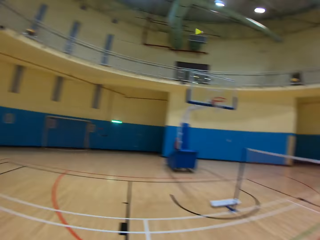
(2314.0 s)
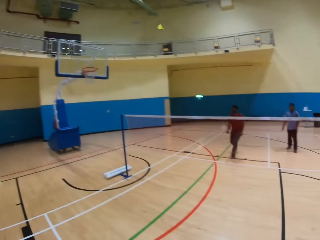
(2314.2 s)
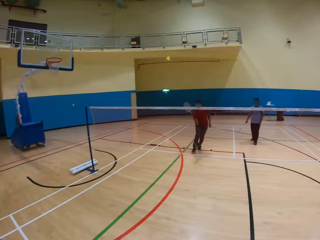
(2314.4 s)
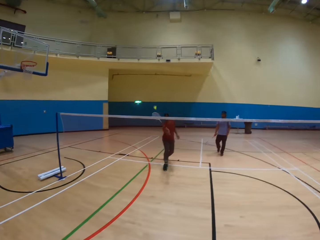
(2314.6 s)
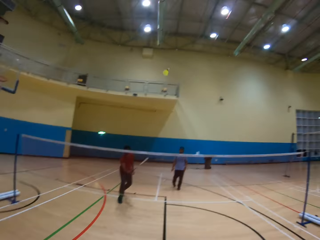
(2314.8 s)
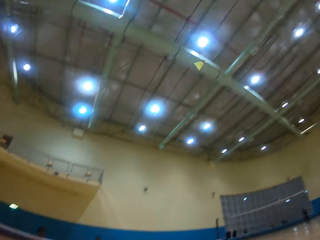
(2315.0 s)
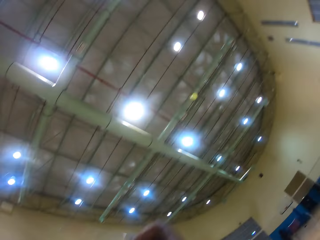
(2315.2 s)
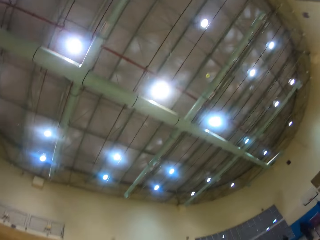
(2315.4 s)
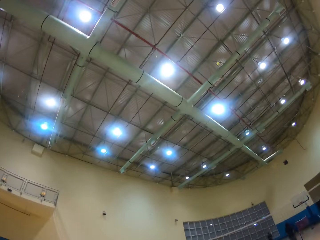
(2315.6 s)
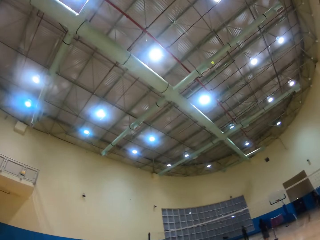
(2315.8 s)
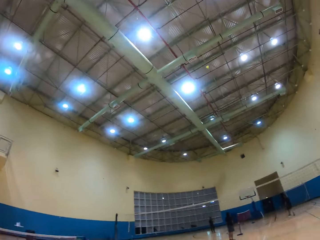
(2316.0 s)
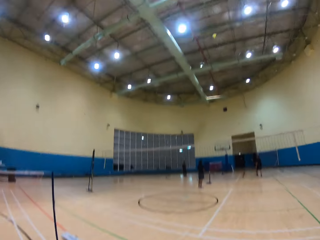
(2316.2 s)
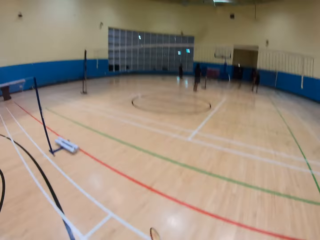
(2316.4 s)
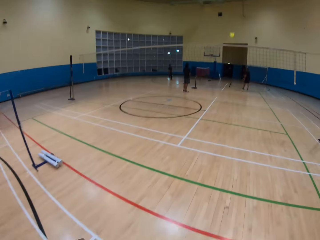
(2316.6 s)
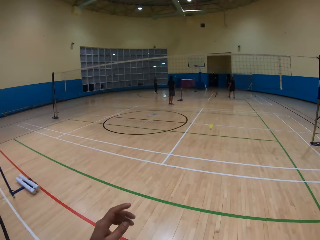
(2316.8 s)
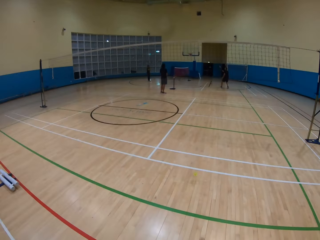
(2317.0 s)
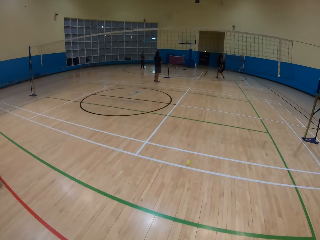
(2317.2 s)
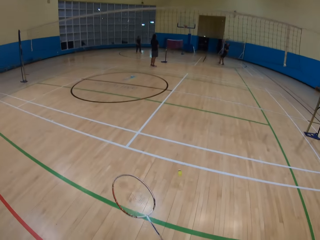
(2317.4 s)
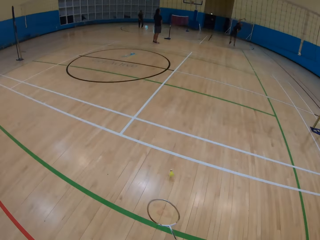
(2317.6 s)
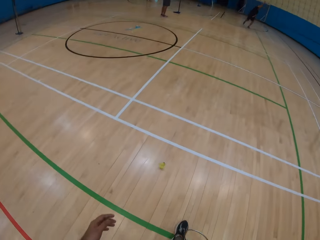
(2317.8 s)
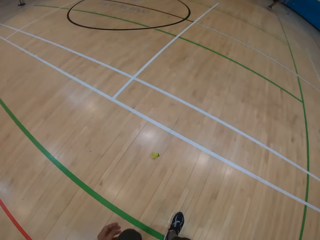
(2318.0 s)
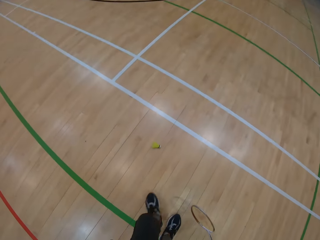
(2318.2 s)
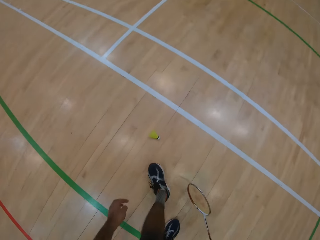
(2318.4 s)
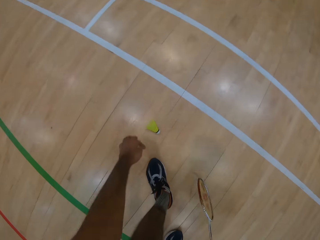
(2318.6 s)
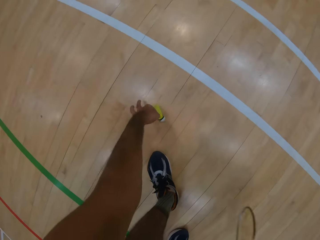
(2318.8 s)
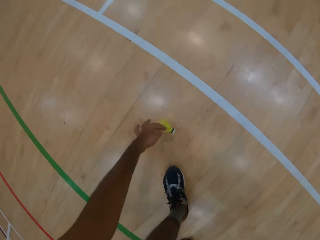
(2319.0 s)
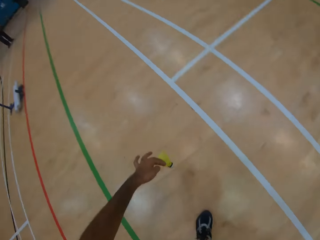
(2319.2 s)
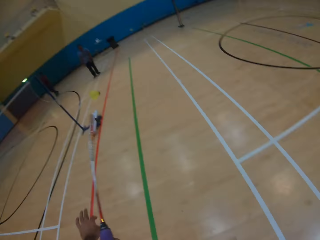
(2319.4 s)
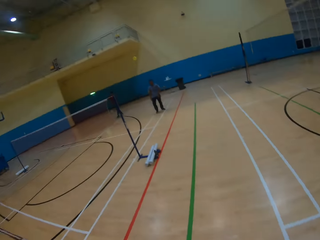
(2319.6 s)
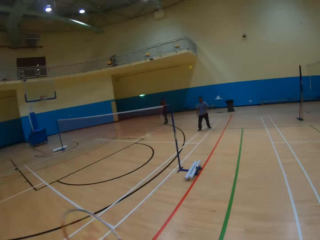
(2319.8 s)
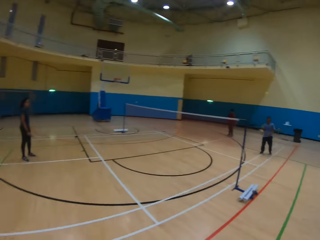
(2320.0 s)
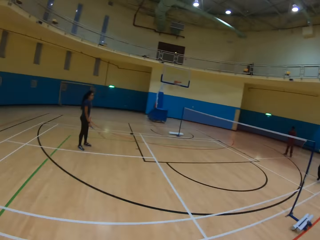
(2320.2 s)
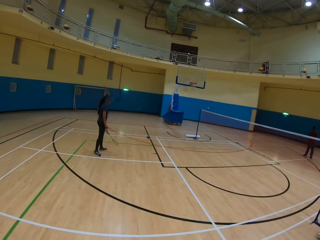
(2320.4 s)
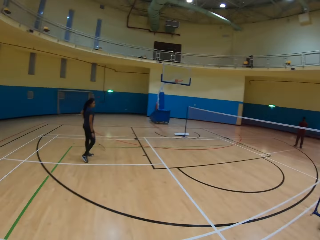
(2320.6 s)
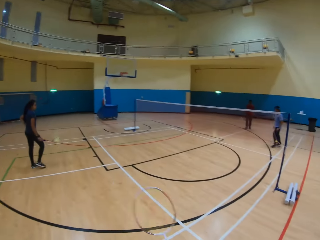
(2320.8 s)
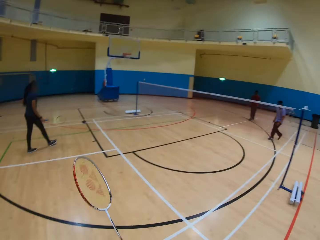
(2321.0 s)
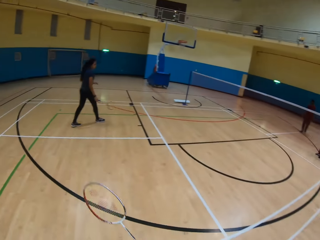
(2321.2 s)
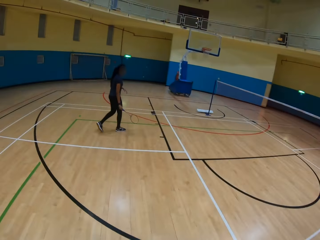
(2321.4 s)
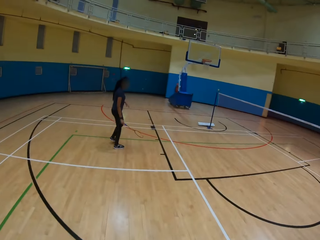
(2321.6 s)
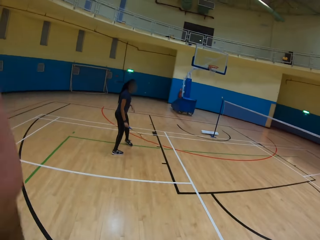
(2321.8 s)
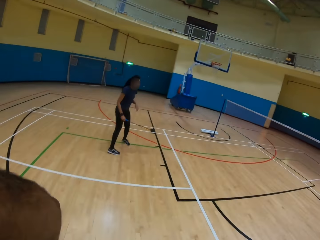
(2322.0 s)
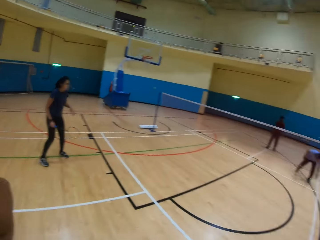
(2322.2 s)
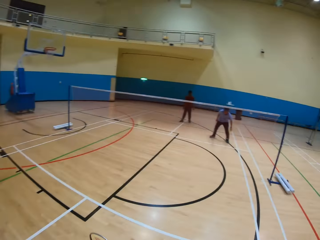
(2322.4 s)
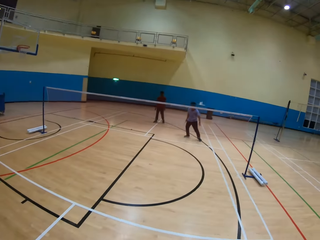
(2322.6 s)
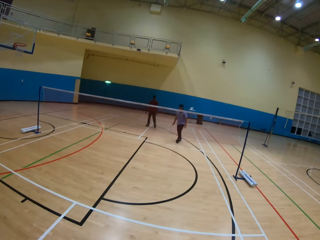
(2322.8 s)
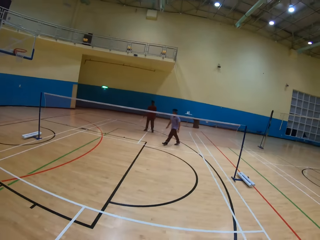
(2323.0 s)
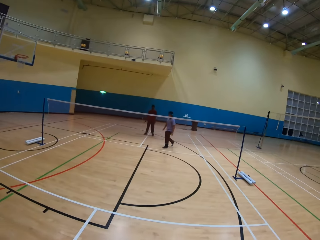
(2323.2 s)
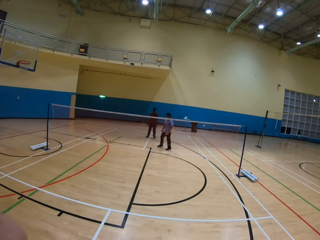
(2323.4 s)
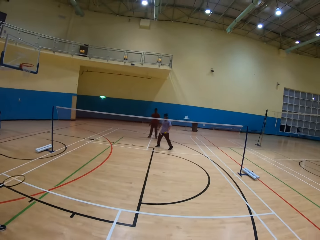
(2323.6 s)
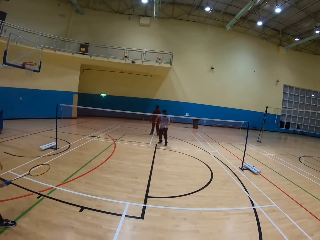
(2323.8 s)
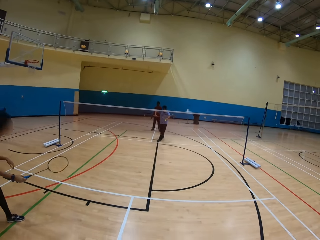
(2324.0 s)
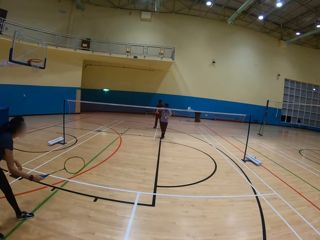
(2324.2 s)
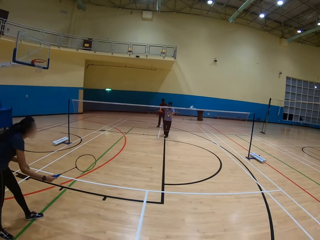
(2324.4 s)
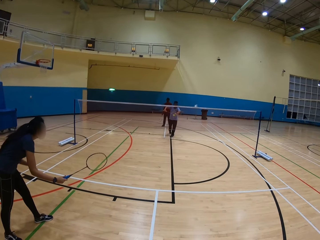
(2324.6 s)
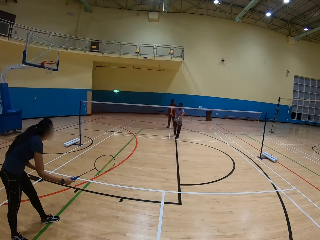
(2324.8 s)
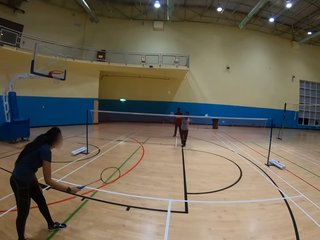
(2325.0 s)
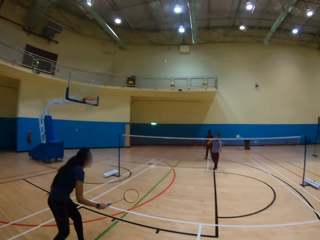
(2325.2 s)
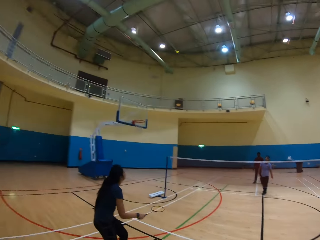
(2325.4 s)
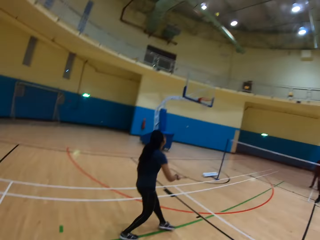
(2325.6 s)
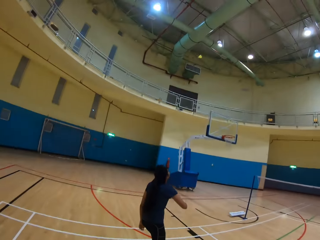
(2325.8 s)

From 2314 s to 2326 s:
A woman hits the shuttlecock. A man hits the shuttlecock. The camera wearer hits the shuttlecock. They pick up the shuttlecock on the ground. They hit the shuttlecock. Another man hits the shuttlecock.

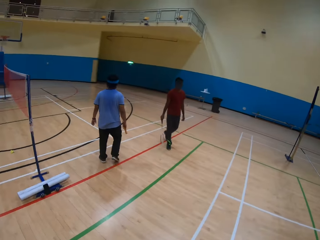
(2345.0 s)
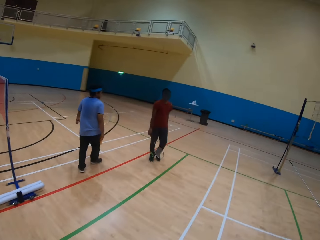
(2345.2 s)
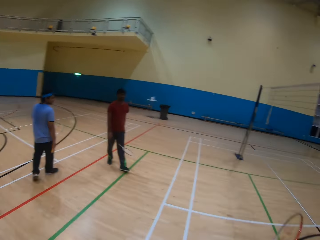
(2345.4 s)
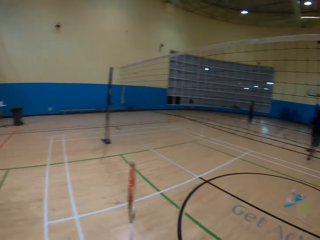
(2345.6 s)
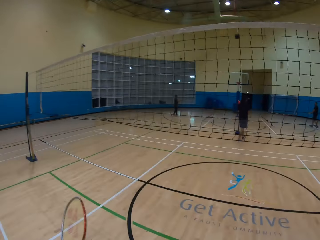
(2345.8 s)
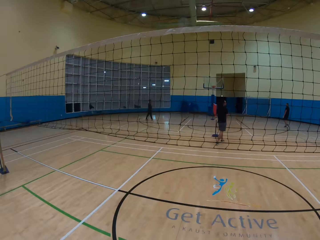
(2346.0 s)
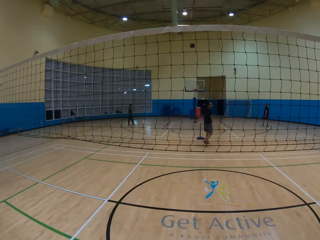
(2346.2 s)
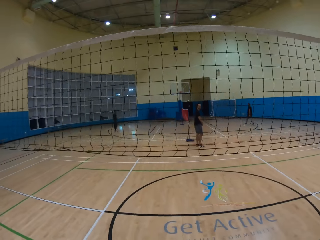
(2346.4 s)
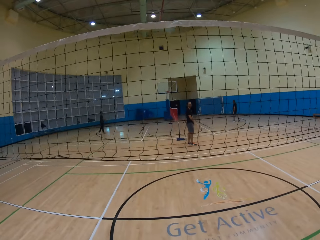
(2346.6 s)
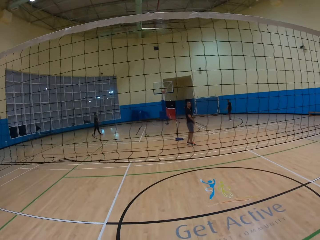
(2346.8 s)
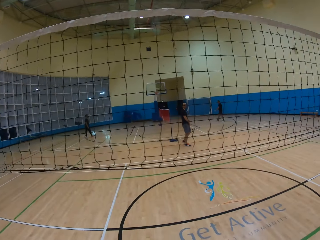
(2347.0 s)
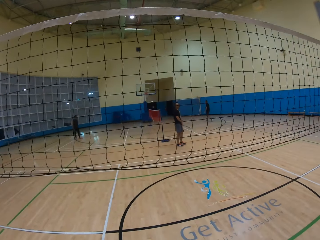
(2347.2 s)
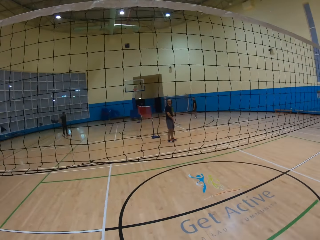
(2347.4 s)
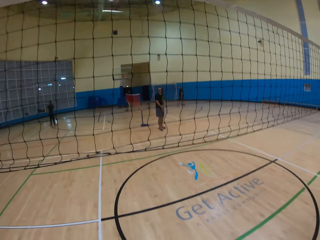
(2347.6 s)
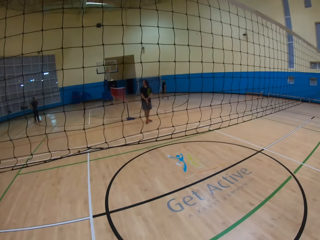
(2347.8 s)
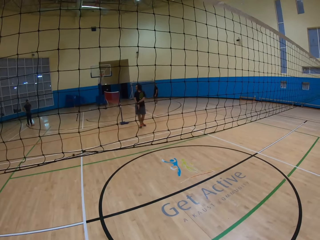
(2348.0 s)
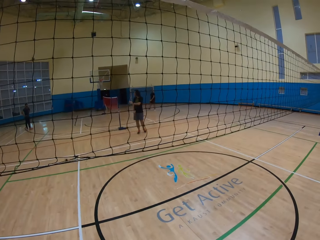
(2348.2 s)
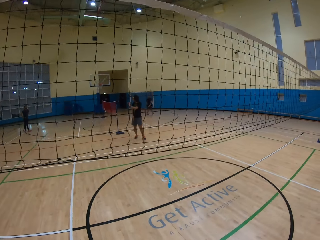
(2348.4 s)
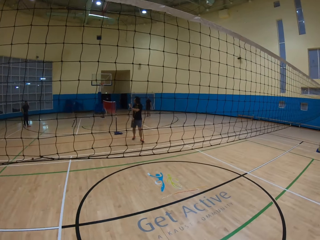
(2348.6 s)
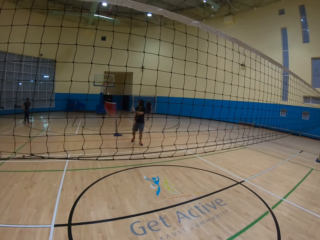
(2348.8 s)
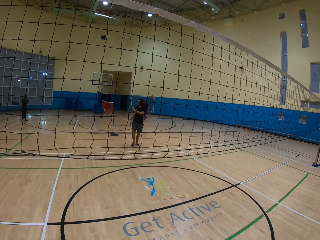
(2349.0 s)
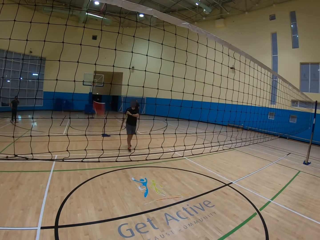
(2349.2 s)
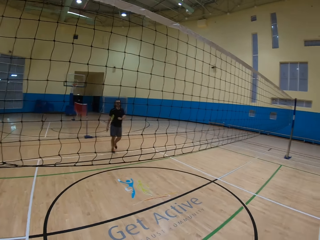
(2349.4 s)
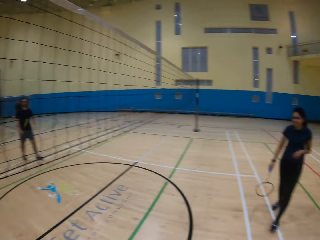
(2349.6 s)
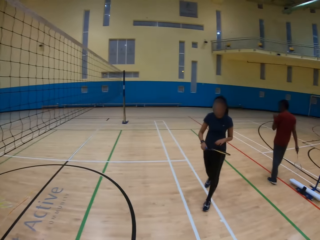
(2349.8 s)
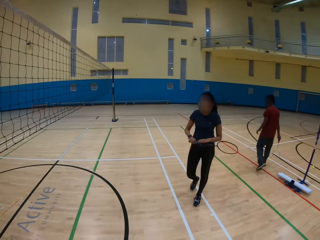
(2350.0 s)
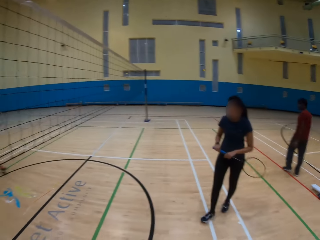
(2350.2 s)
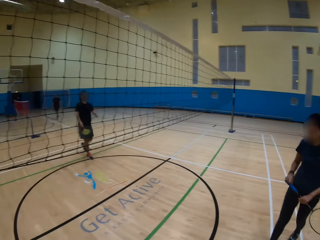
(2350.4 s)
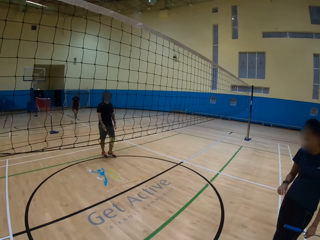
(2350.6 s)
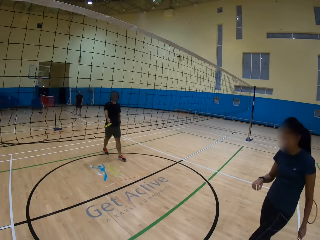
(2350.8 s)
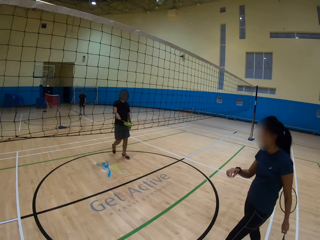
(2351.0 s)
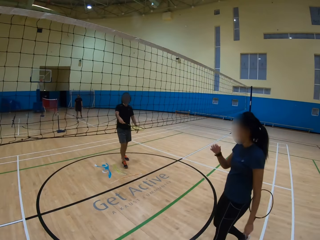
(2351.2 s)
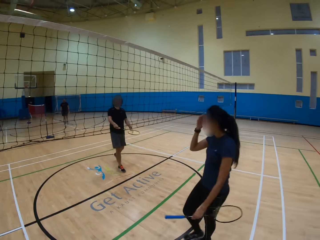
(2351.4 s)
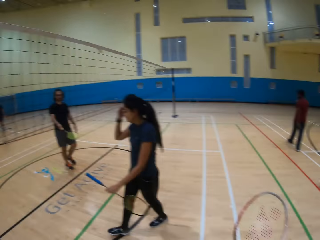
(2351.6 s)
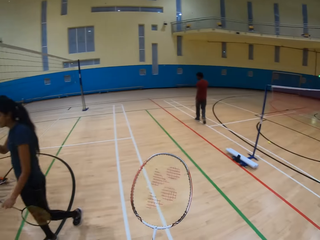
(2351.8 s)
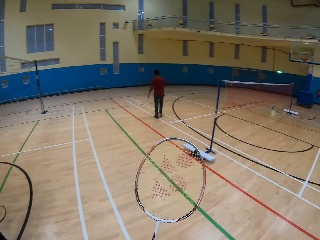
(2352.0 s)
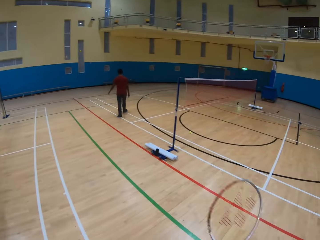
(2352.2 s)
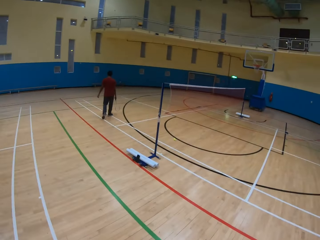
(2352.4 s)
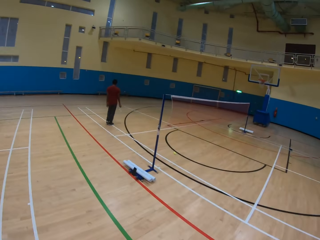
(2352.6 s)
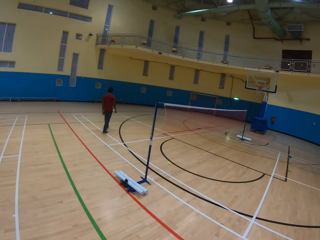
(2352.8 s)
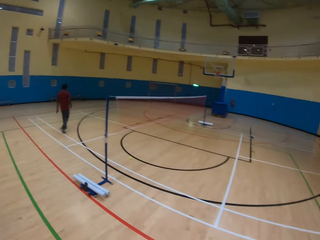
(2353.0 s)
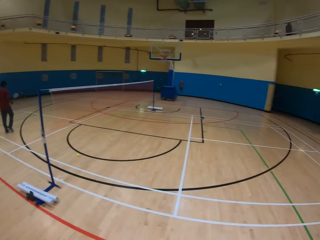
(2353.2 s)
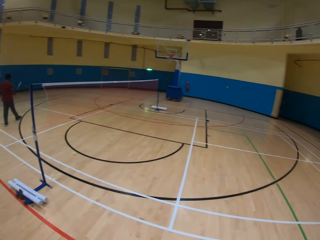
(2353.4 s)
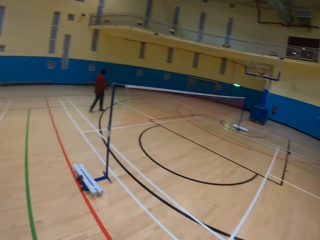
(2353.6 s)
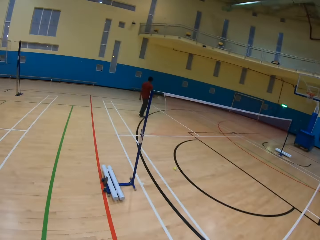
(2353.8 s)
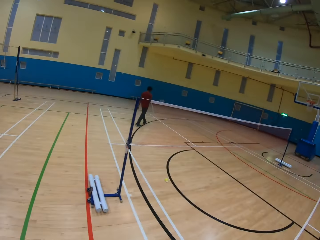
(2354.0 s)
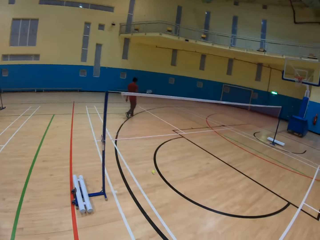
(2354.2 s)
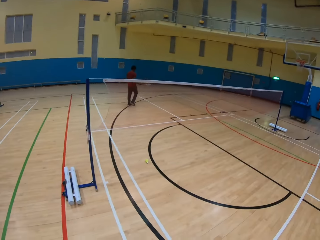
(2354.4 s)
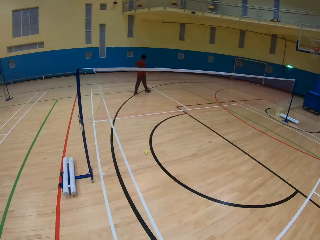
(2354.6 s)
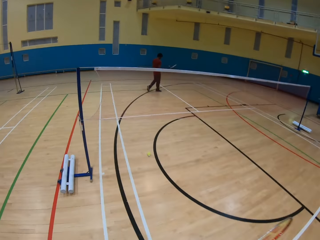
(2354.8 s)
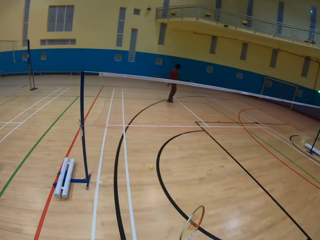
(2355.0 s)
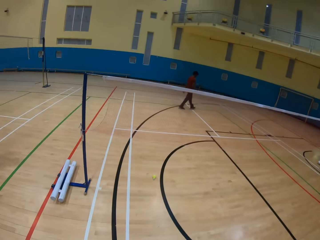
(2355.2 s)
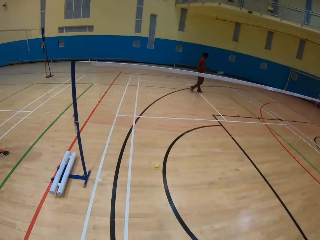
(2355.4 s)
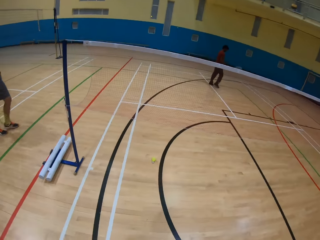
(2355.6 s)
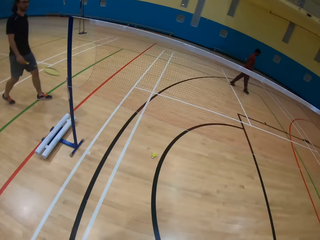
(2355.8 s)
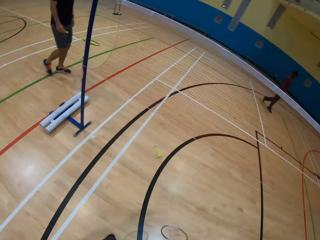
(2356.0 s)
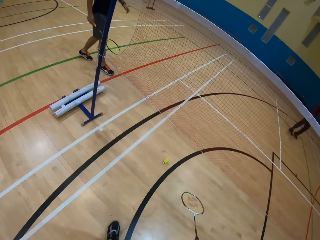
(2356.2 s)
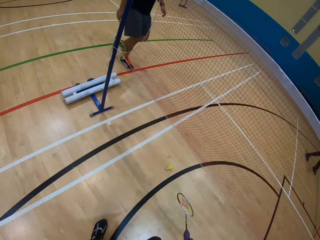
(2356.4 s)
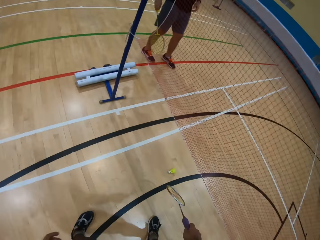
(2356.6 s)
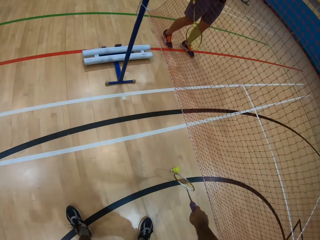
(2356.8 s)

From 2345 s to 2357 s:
The camera wearer looks around. They walk around the playing ground. They walk around.
